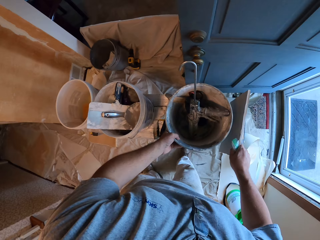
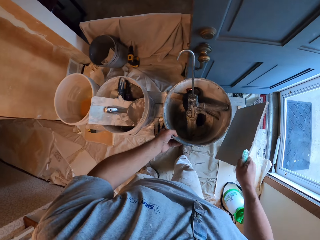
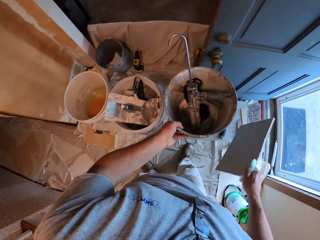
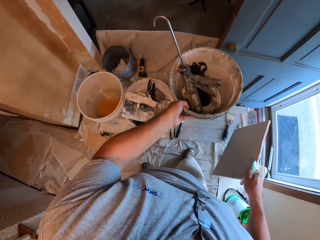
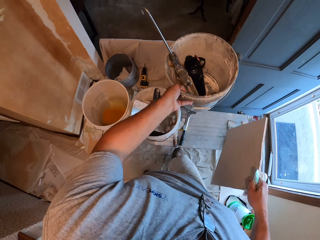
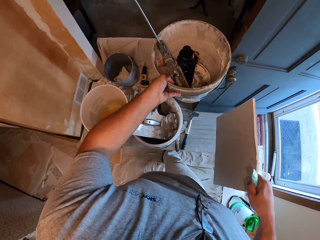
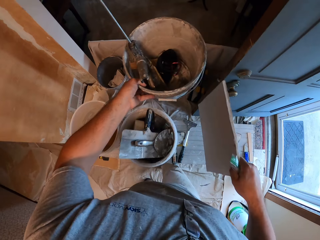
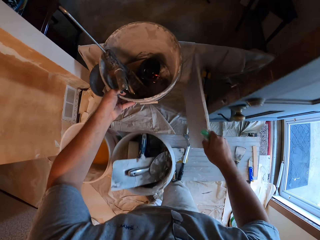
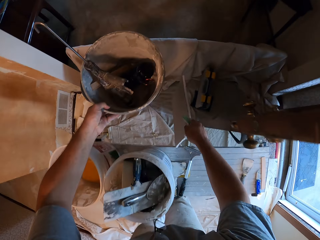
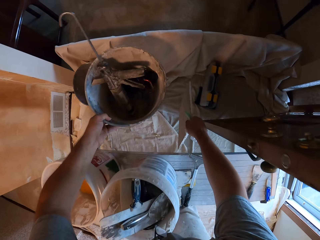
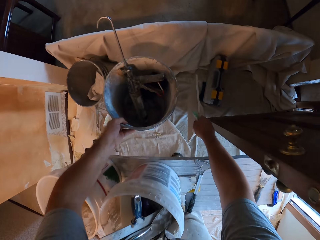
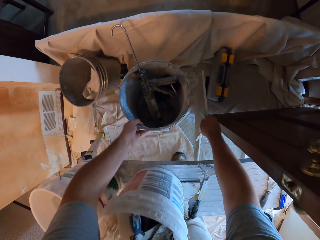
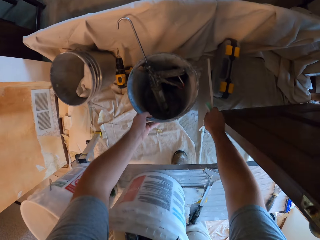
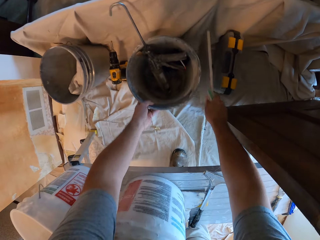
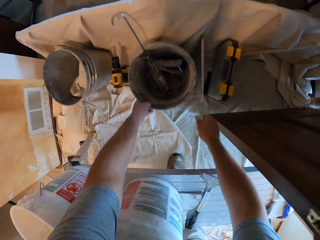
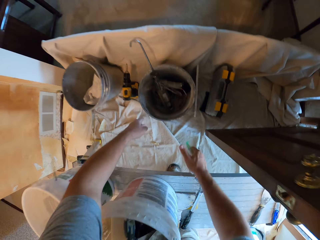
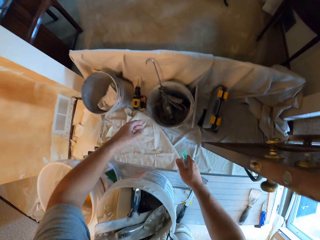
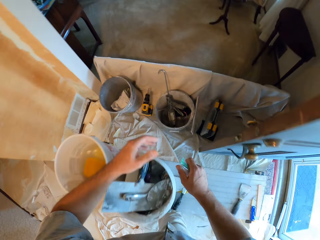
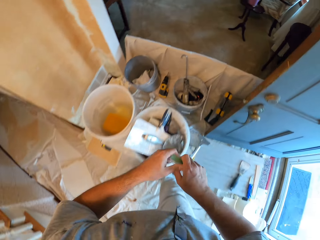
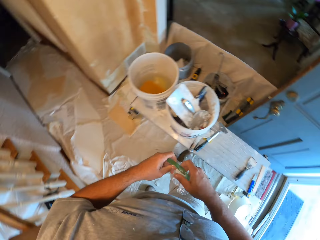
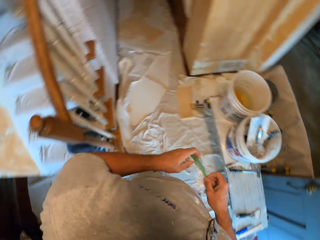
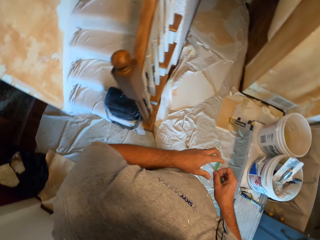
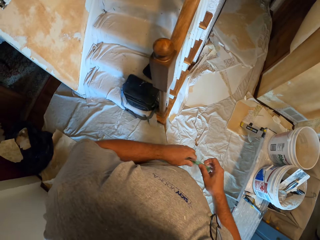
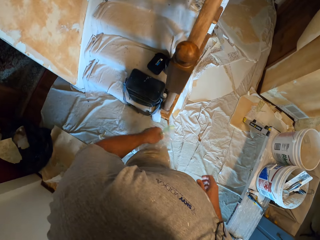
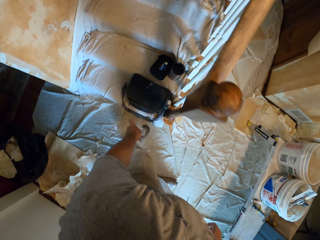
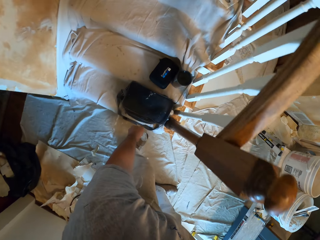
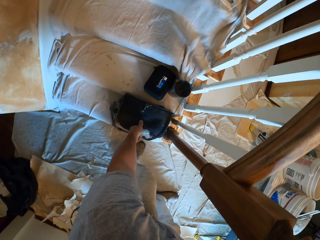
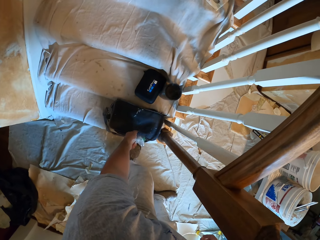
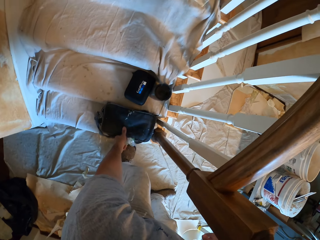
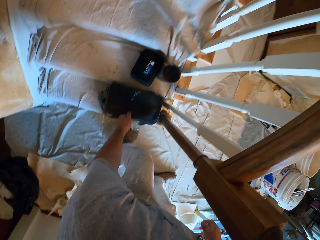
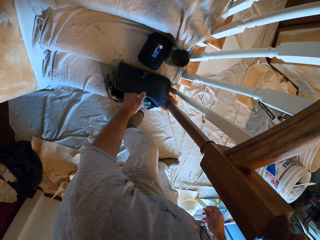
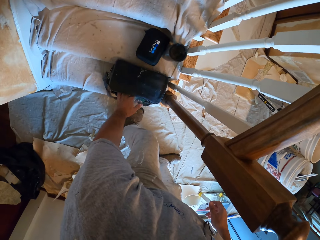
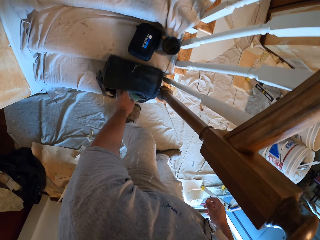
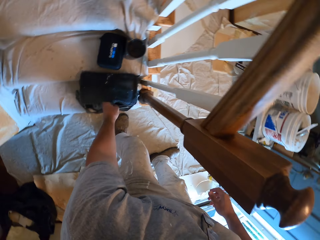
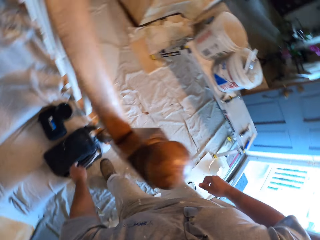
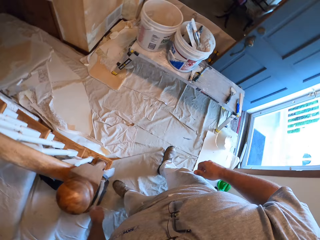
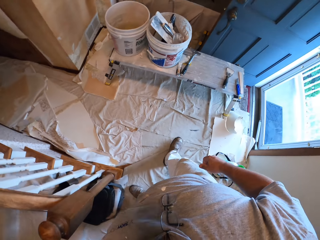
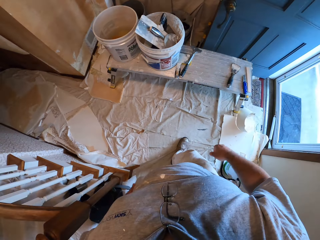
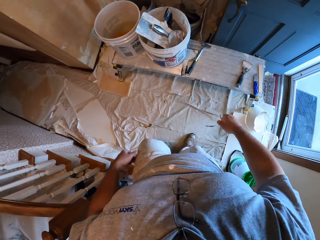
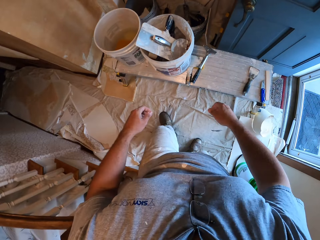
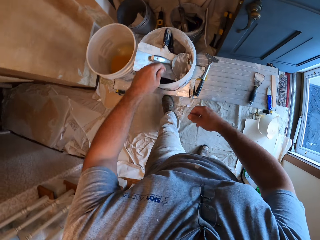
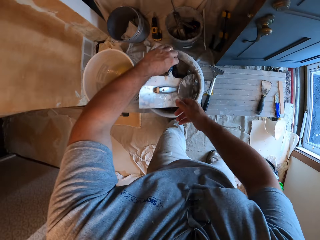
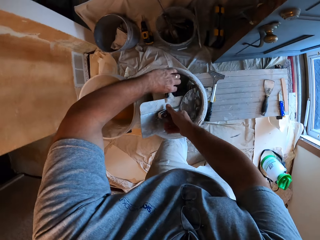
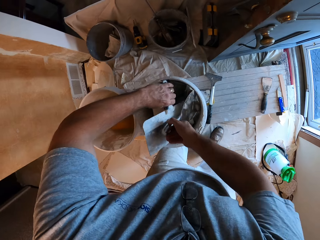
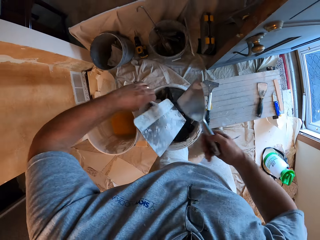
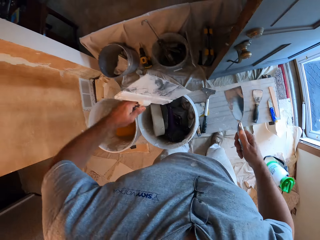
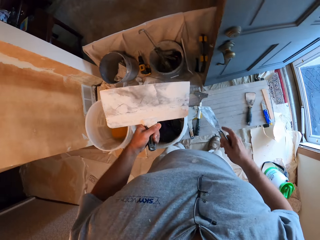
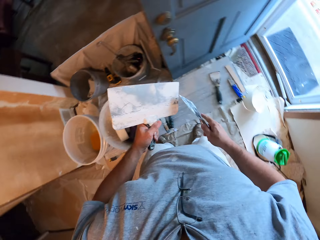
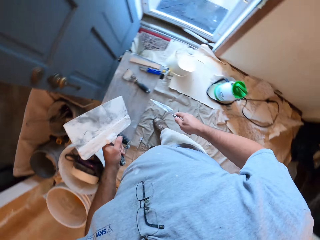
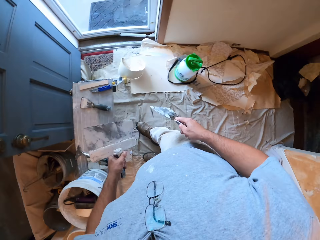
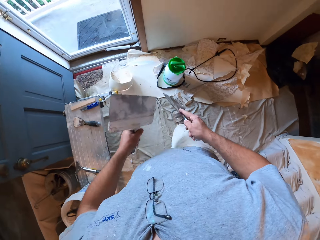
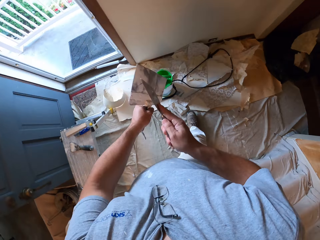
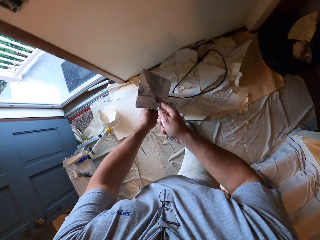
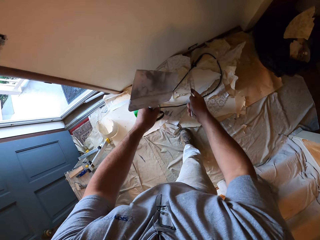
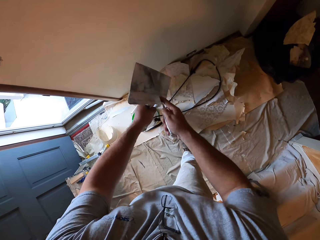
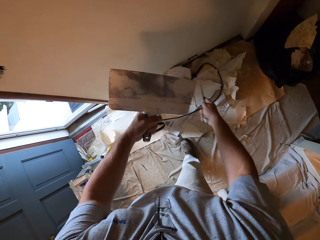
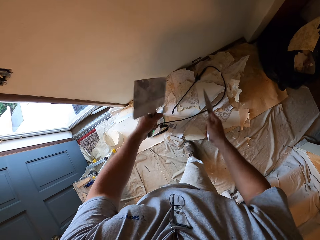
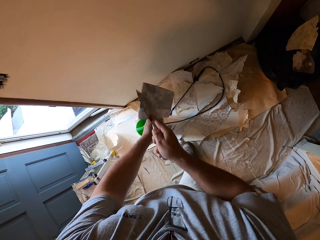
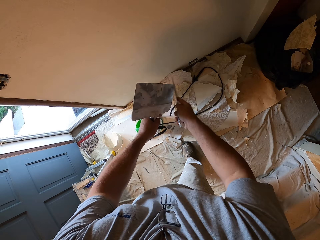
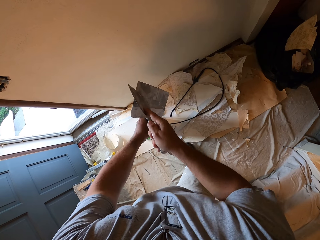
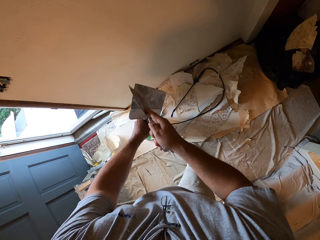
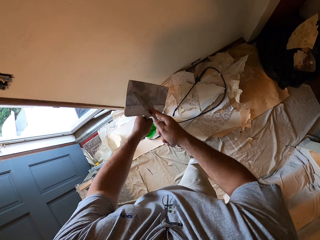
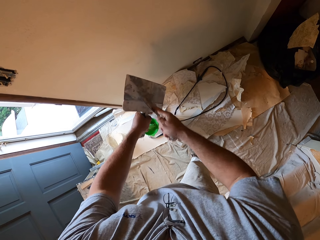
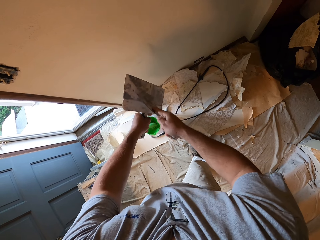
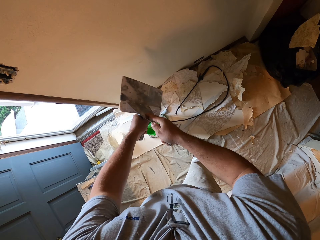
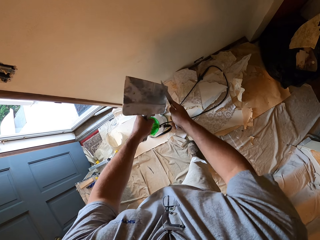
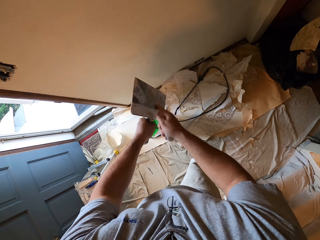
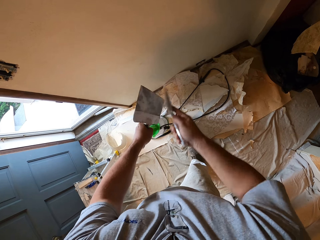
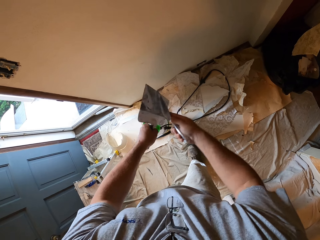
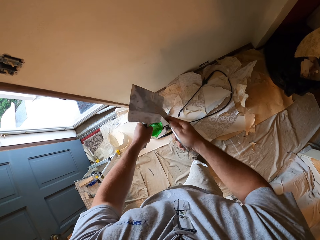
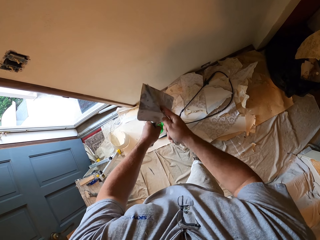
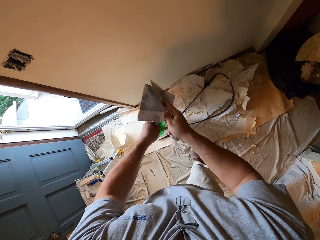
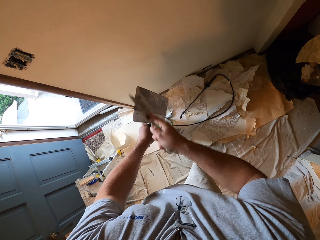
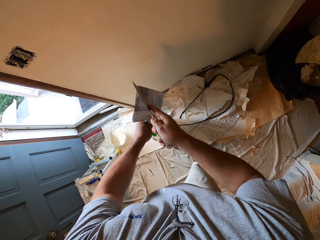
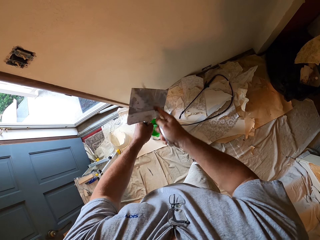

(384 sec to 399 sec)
The camera wearer picks up the dark grey bucket on the work bench with his left hand. He picks up the tile on the work bench with his right hand. He drops the tile on the ground and drops the dark grey bucket on the ground. He takes something. He puts the ziploc bag inside the bag on the stairs. He opens his bag. He picks up two different sized scrapers. He scrapes paint off the big scraper using the small scraper. He rubs the tools.

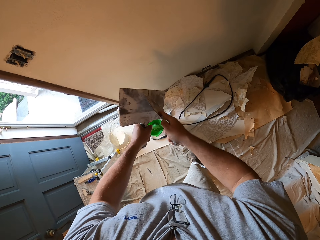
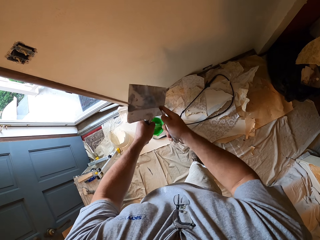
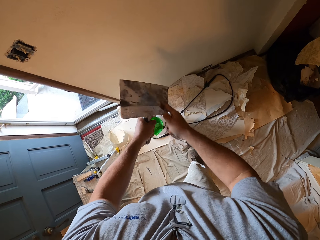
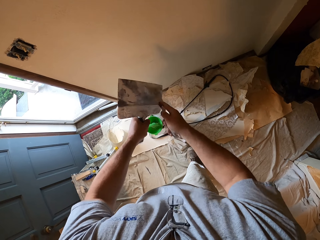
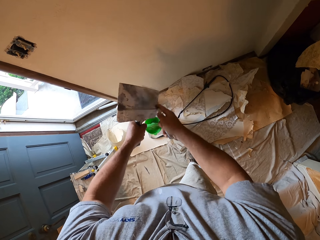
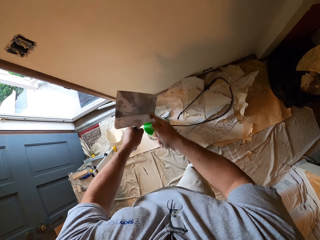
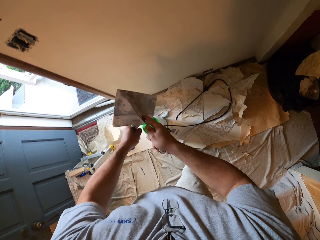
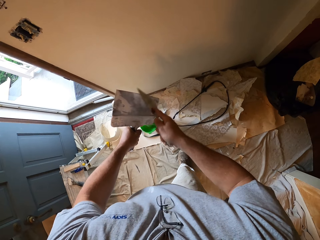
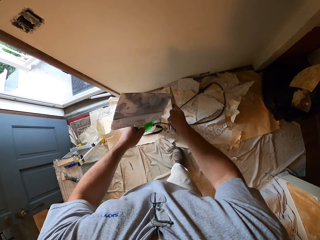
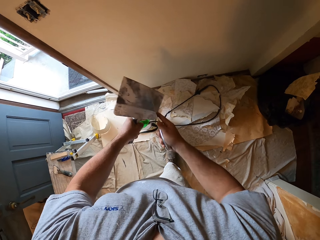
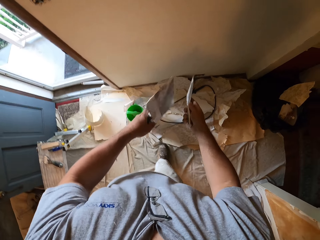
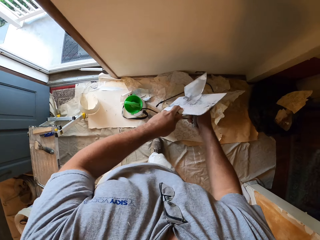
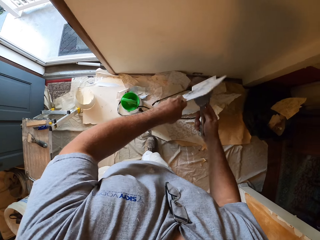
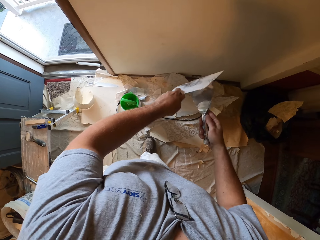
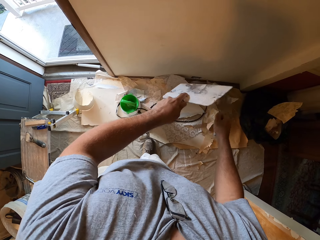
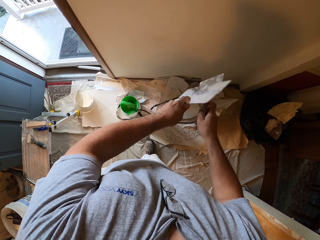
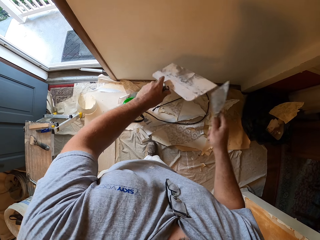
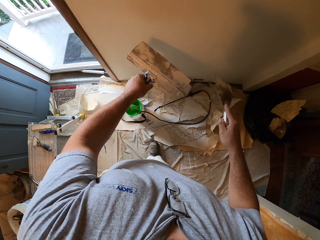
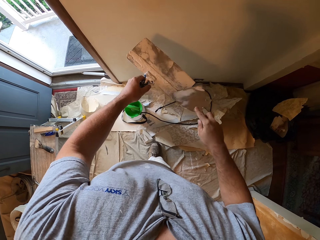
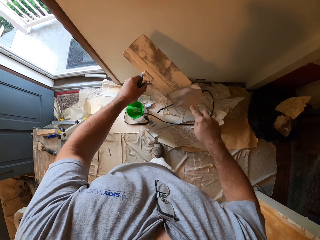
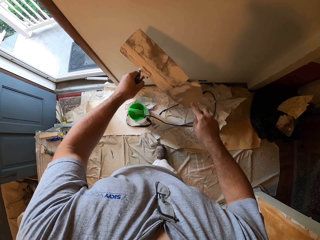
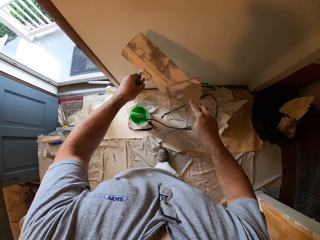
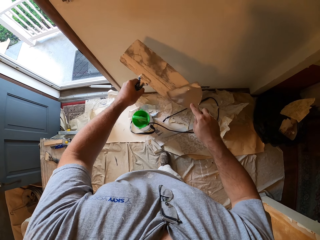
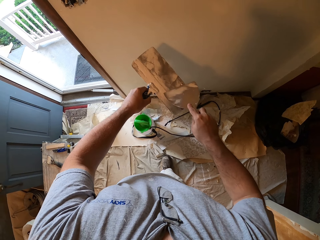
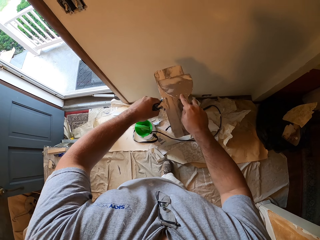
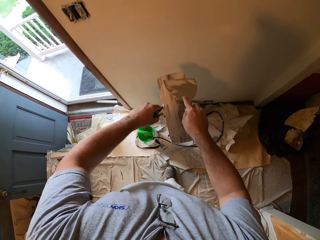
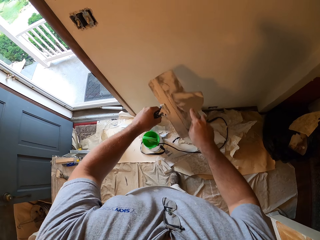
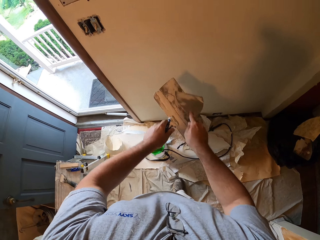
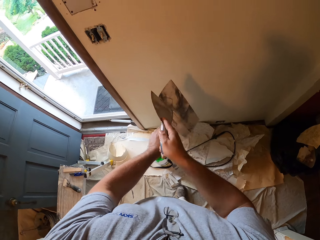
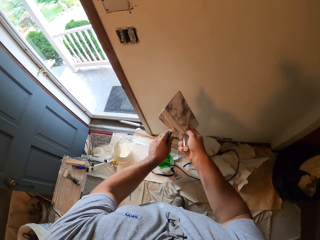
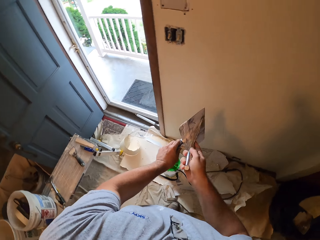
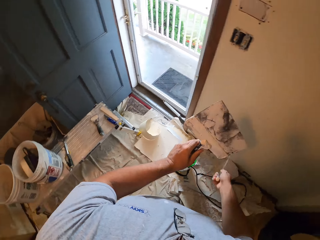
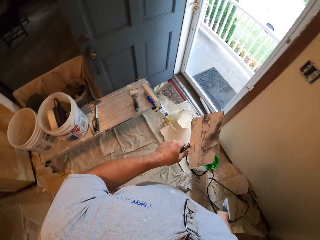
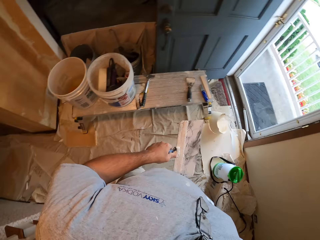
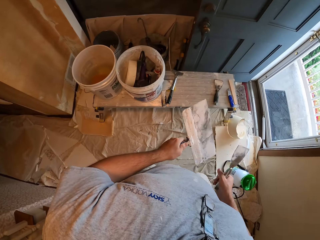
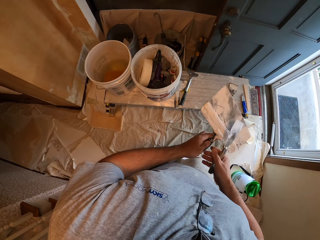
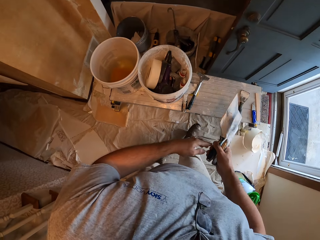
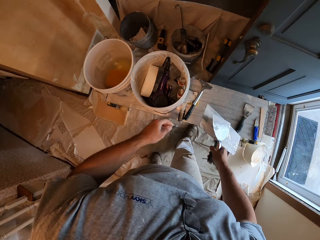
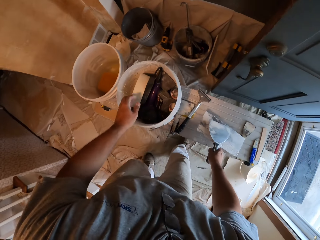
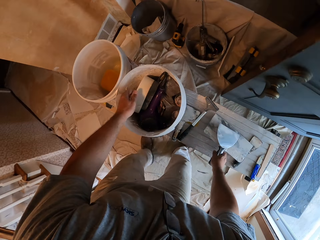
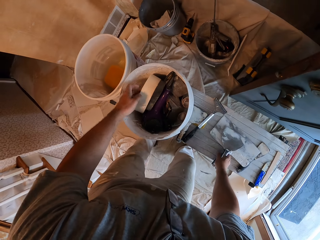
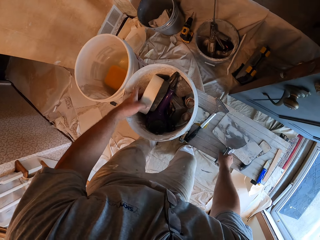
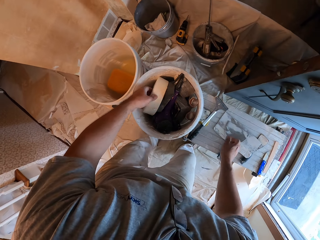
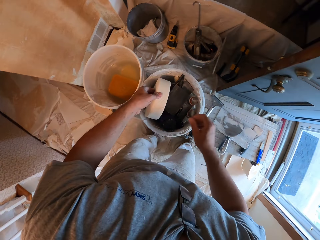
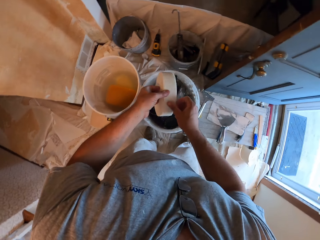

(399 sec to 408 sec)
The camera wearer drops both scrapers on their work bench.
